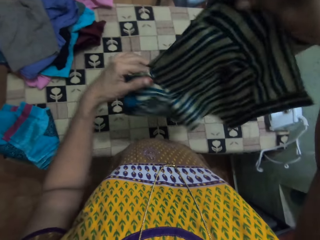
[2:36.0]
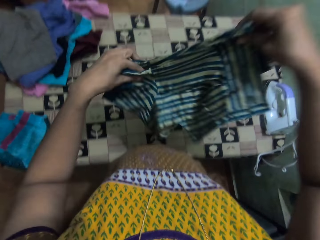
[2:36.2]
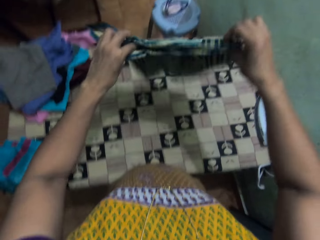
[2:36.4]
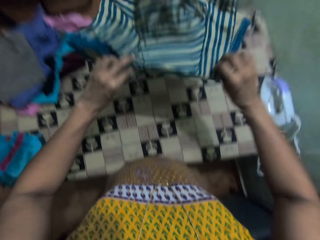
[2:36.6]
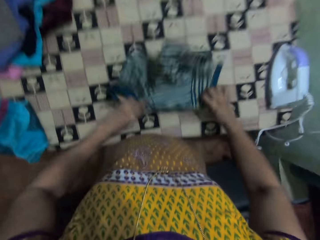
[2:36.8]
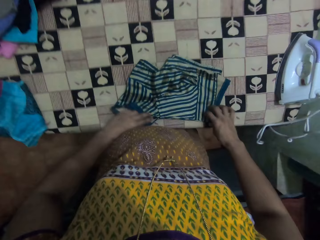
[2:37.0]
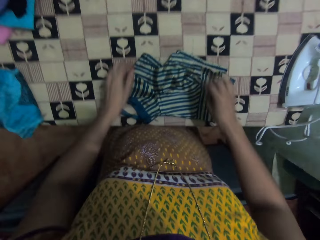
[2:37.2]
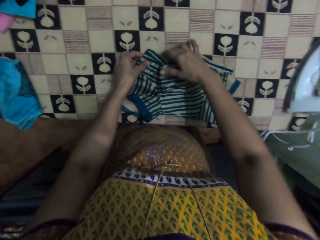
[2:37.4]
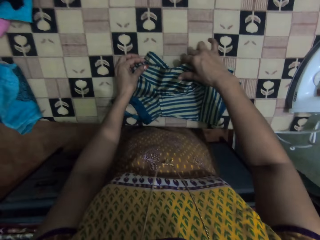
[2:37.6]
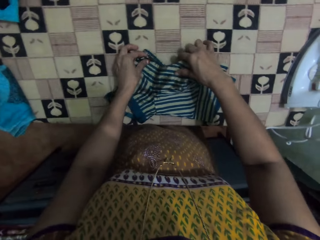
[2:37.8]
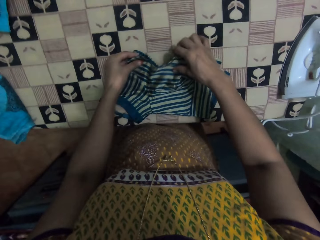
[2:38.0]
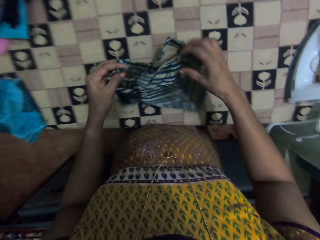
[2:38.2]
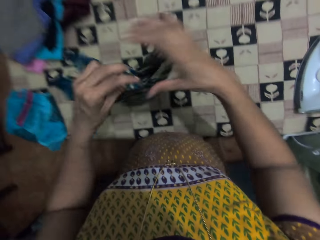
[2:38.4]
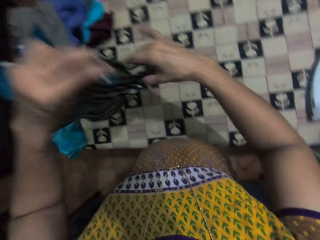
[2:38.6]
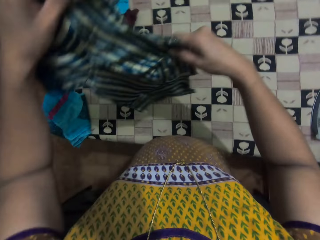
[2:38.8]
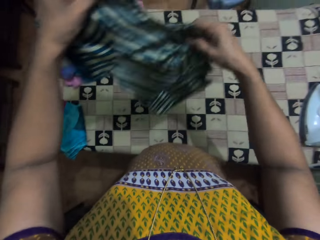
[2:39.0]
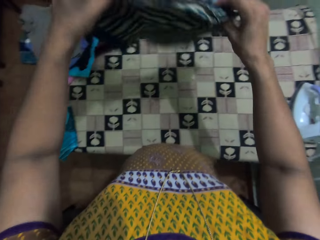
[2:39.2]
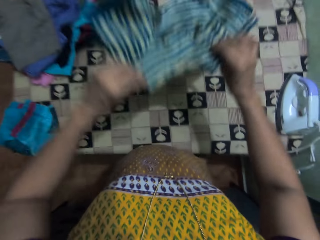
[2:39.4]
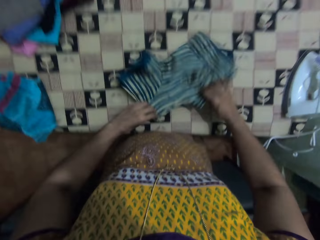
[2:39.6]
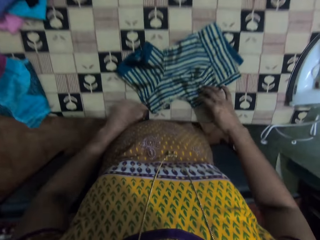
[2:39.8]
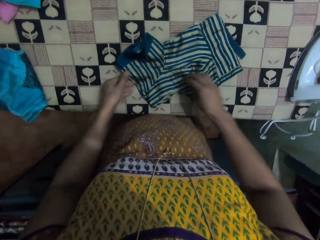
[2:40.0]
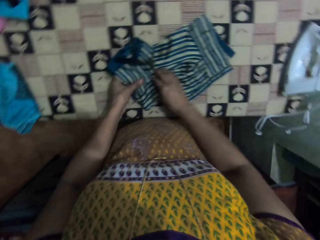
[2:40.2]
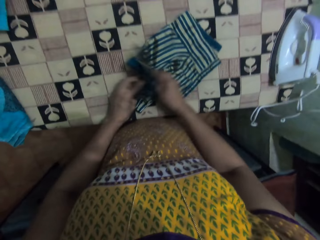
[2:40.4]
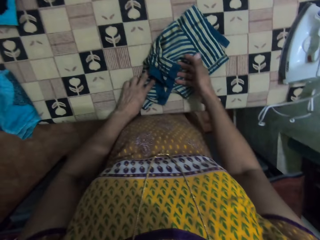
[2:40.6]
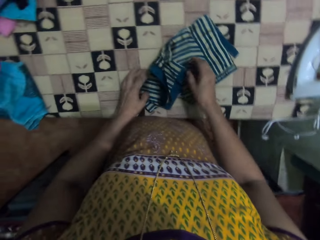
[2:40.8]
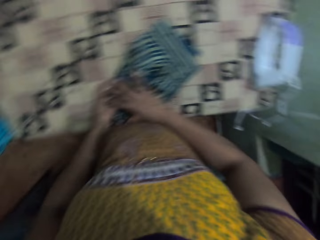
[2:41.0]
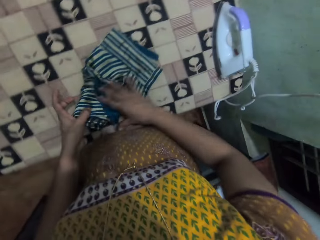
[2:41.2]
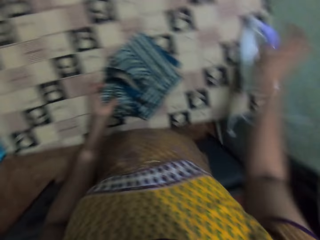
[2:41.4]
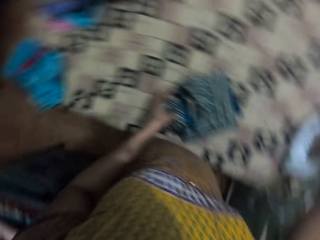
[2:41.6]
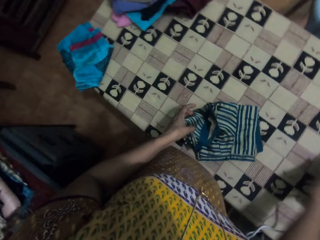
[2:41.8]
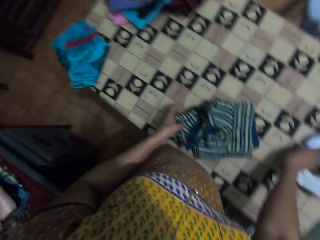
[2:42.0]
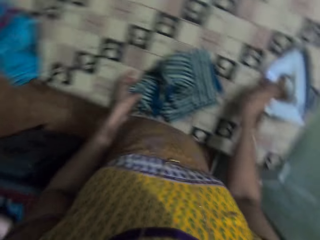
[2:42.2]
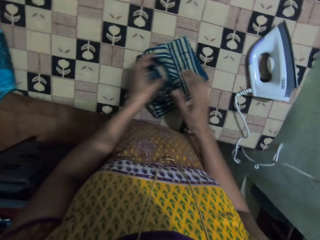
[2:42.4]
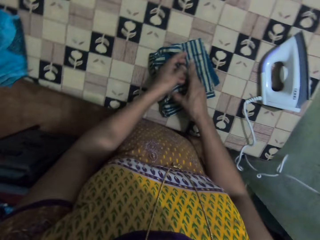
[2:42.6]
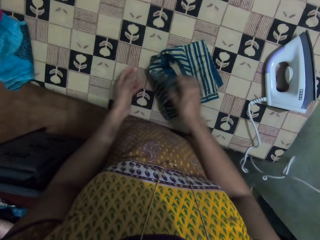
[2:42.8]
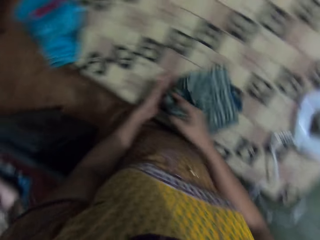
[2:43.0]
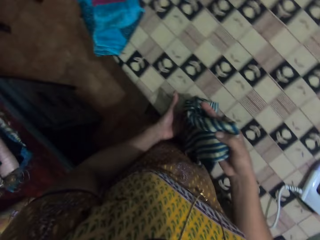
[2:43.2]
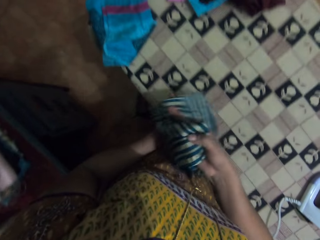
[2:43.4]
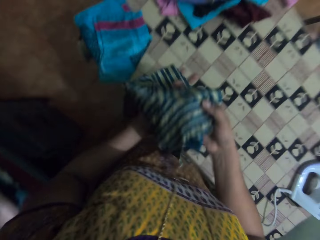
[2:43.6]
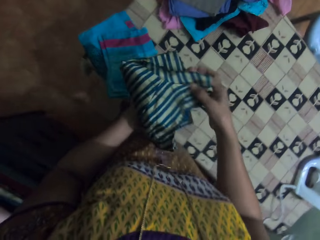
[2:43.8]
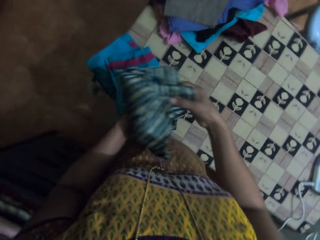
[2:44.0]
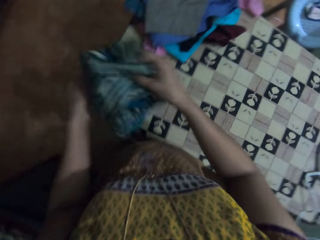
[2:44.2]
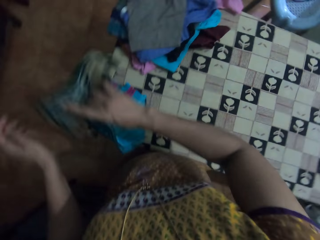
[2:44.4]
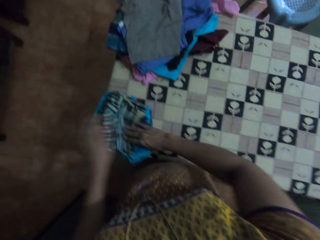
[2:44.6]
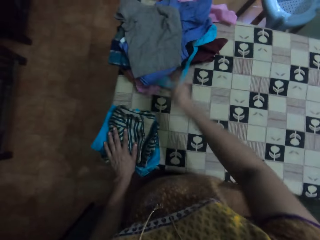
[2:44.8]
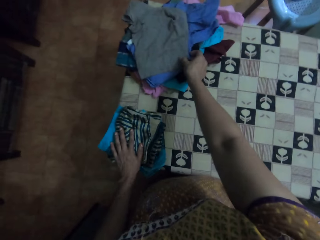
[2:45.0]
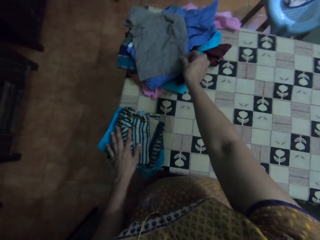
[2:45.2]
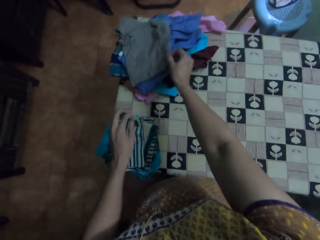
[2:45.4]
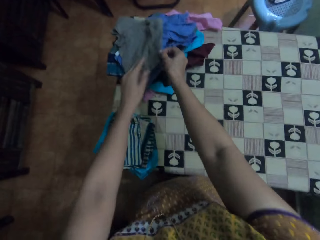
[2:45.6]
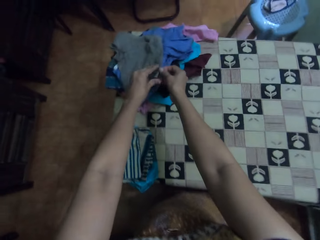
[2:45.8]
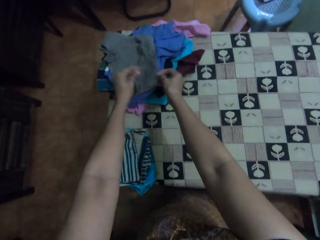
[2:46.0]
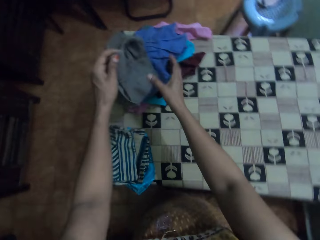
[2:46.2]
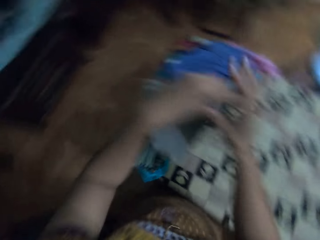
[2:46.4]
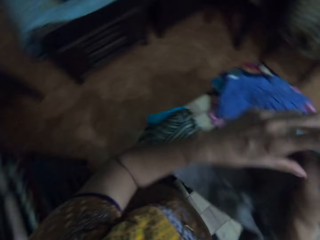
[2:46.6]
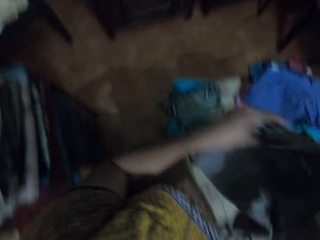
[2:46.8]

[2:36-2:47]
The camera wearer places the cloth on the table. They adjust the cloth. They lift the cloth. They move the cloth. They place the cloth on the table. They fold the cloth. They pick the iron box. They fold the cloth. They lift the cloth. They place the cloth on the table. They pick the cloth.

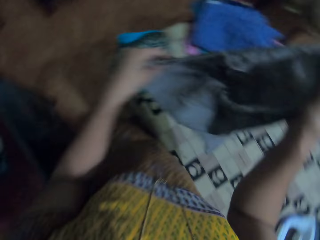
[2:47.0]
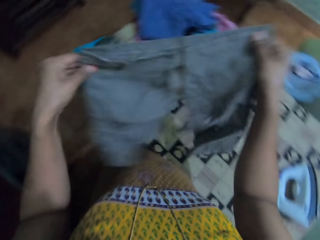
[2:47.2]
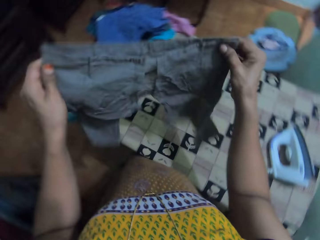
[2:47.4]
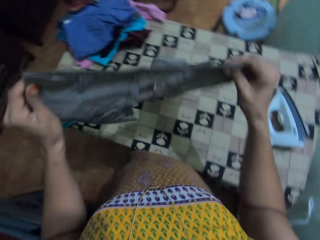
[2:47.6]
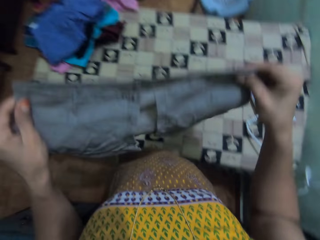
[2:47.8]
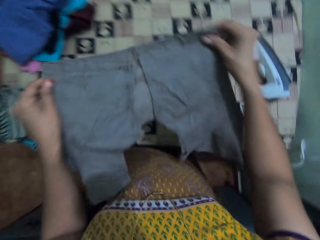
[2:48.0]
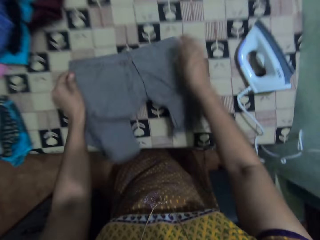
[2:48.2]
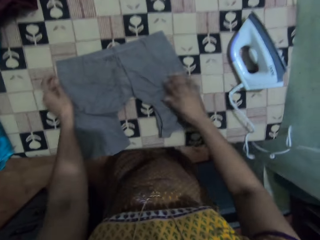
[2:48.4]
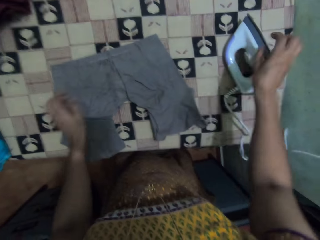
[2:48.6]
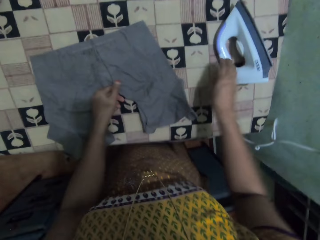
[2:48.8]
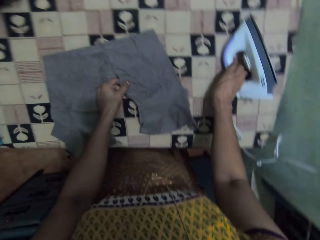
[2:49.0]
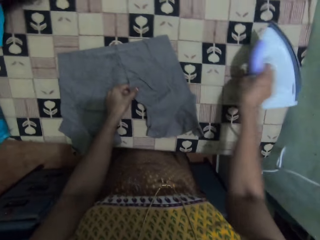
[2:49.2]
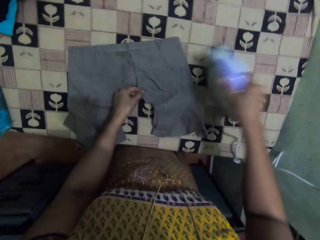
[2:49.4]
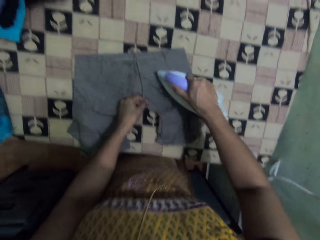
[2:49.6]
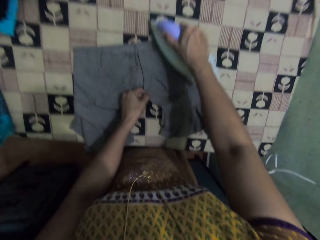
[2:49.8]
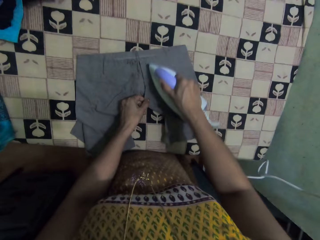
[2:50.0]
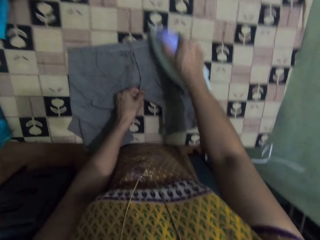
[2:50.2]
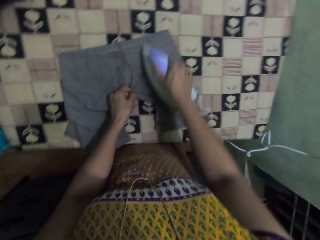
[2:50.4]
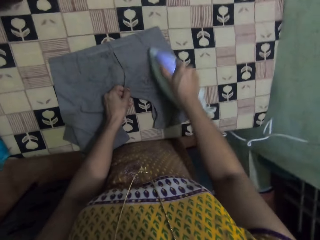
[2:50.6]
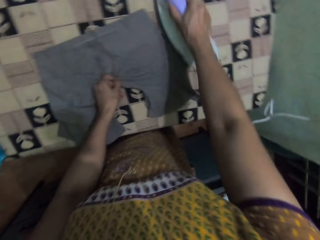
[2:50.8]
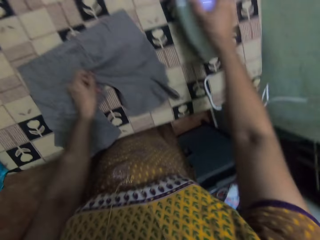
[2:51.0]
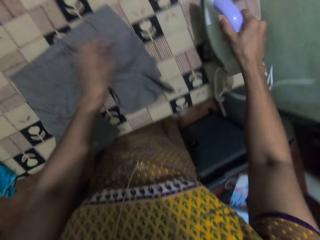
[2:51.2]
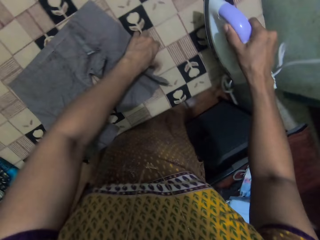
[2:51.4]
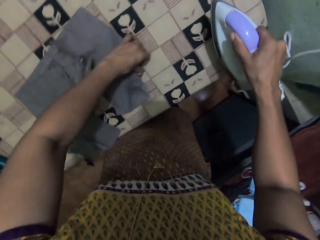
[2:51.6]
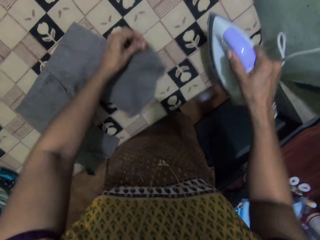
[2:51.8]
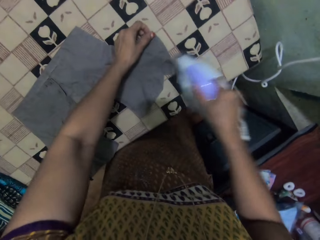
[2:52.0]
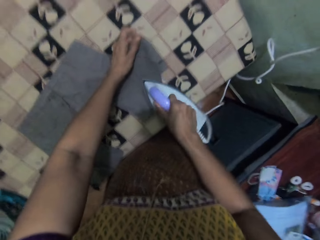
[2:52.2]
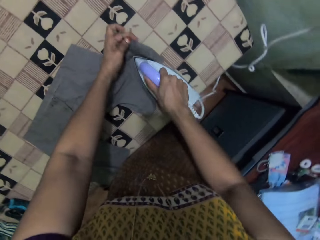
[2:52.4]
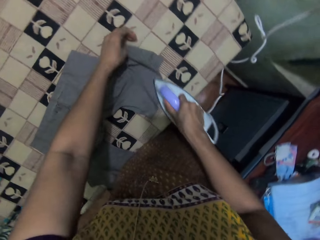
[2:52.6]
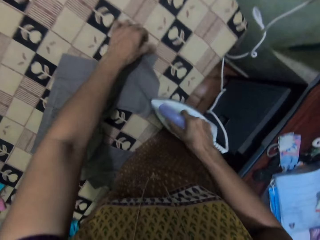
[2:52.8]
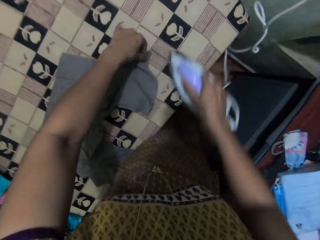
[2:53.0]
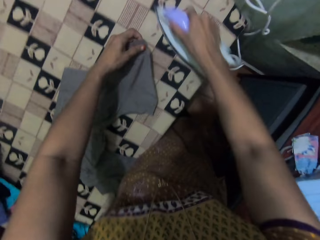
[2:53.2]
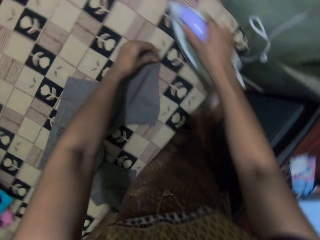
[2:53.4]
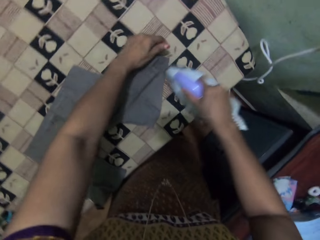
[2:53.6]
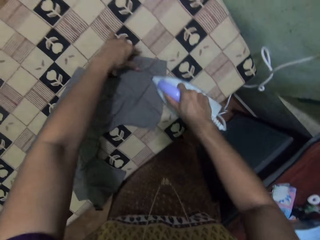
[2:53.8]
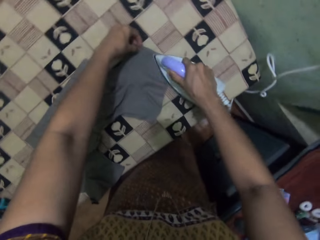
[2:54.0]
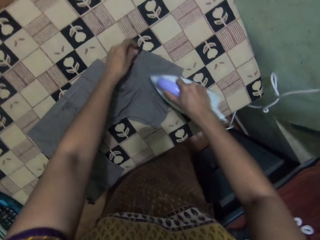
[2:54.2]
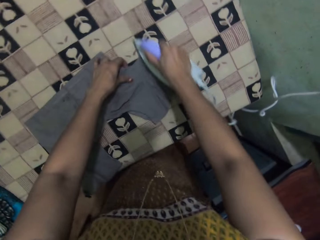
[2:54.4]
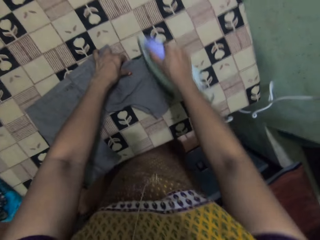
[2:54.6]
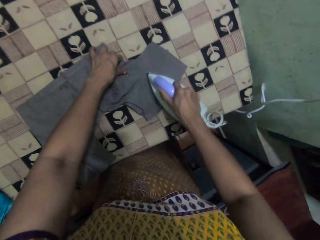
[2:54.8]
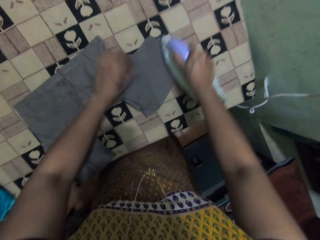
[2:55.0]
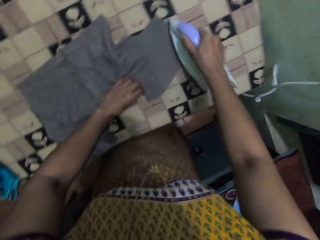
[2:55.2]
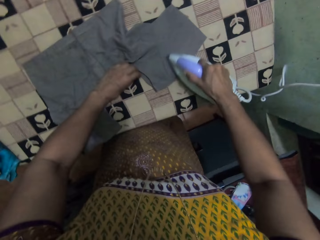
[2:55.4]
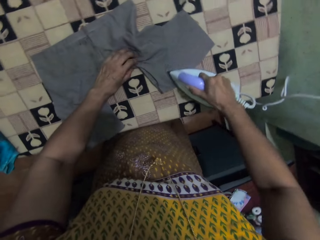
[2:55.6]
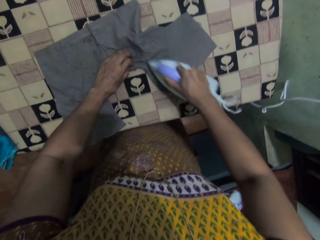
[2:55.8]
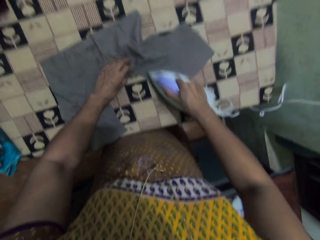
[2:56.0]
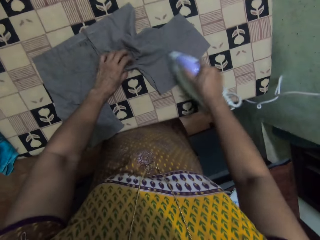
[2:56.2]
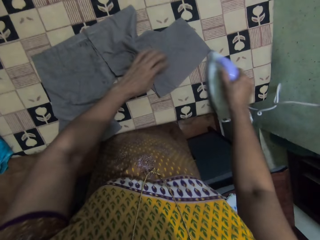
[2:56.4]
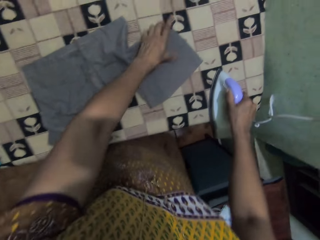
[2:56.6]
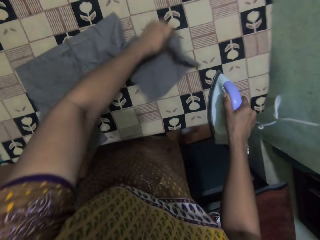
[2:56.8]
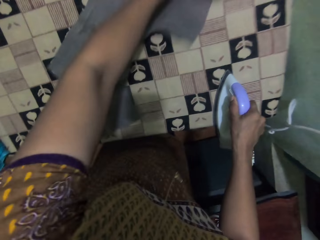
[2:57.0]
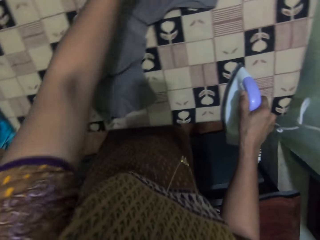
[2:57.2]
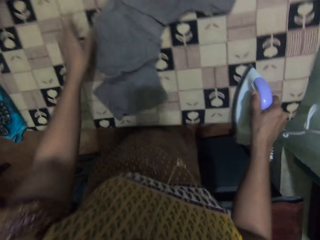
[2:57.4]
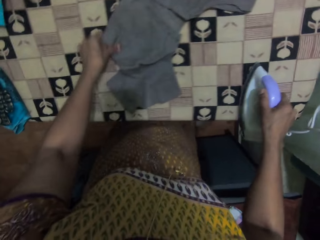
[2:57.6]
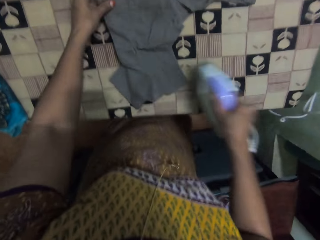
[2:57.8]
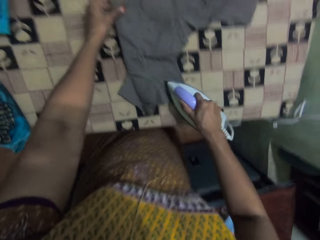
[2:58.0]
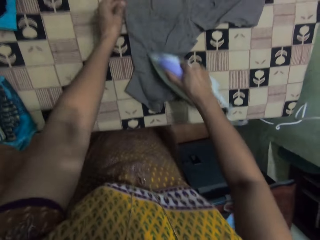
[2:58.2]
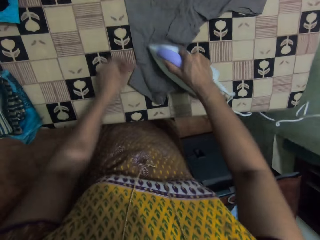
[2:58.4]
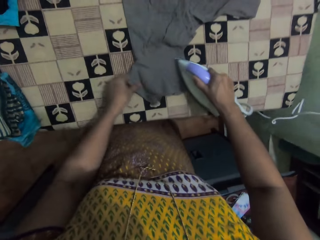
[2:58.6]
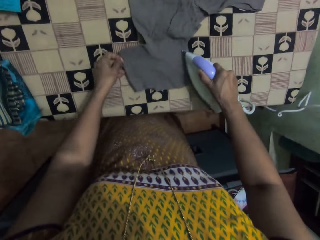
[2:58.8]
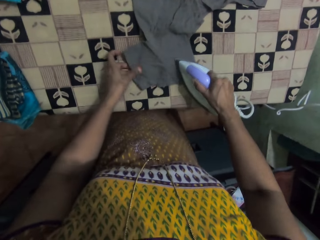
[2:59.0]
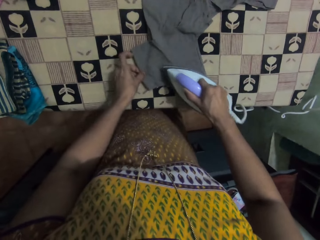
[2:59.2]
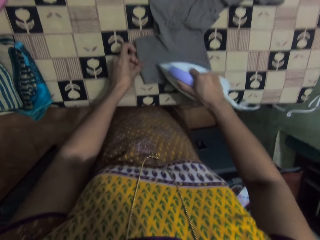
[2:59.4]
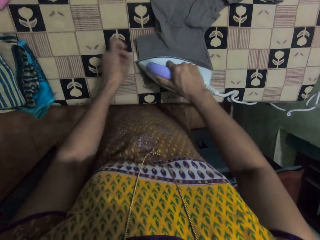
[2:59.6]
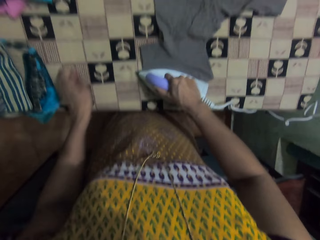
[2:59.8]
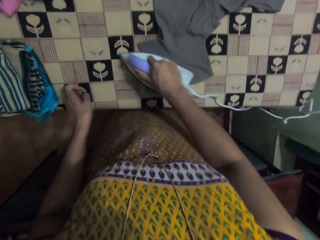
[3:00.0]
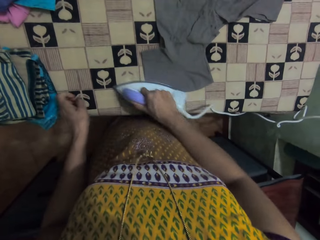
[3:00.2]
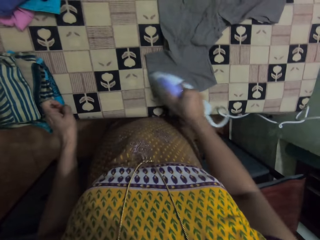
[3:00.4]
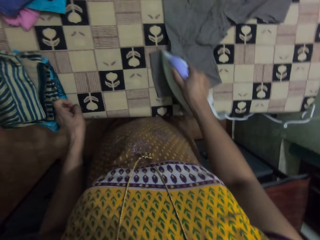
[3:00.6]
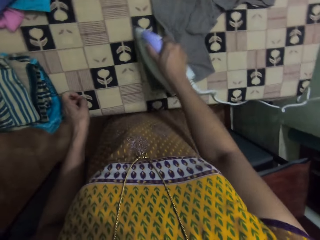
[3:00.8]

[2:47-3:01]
The camera wearer lifts the cloth. They stretch the cloth. They unfold the cloth. They place the cloth on the table. They pick an iron box. They lift the iron box. They iron the cloth. They pull the cloth. They iron the cloth. They pull the cloth. They iron the cloth. They pull the cloth. They move the iron box. They iron the cloth.
